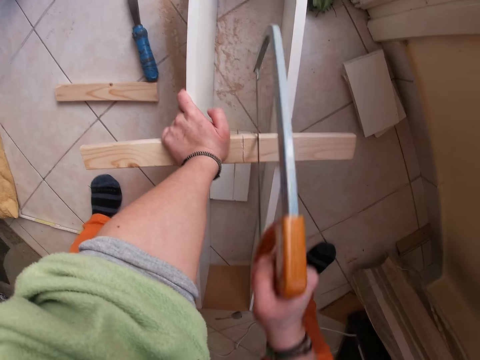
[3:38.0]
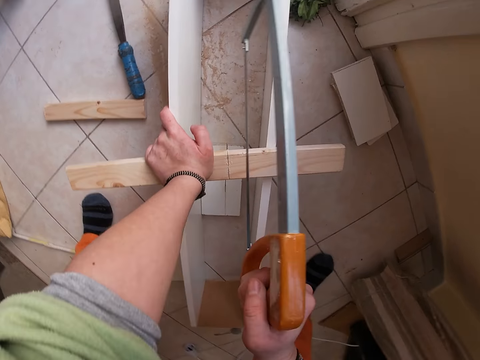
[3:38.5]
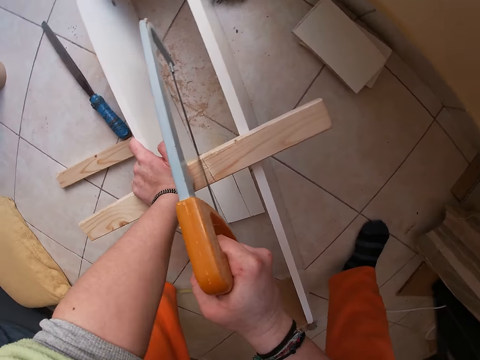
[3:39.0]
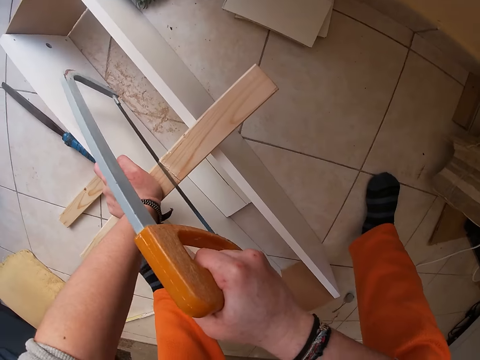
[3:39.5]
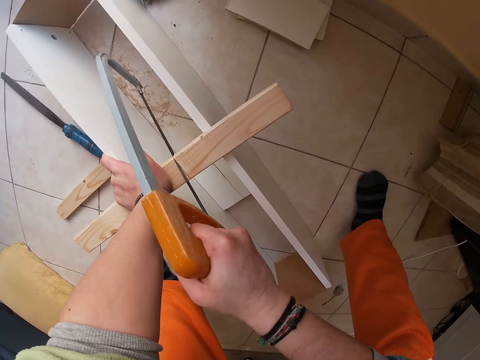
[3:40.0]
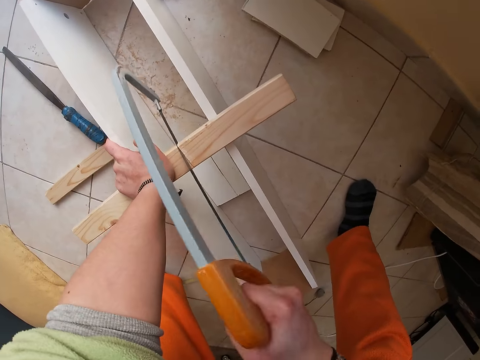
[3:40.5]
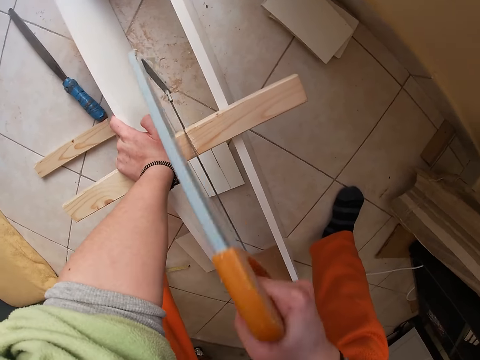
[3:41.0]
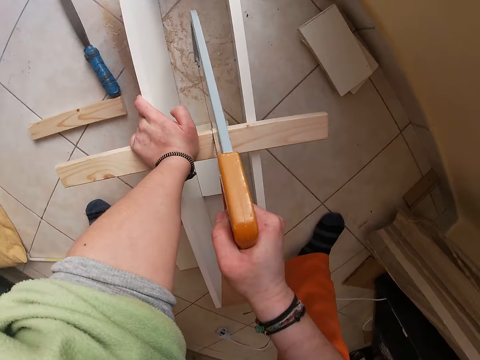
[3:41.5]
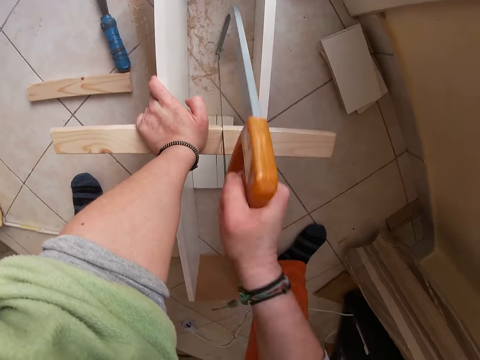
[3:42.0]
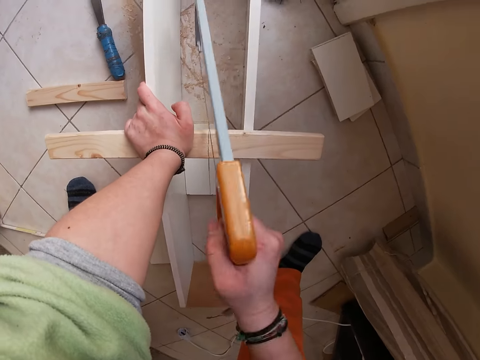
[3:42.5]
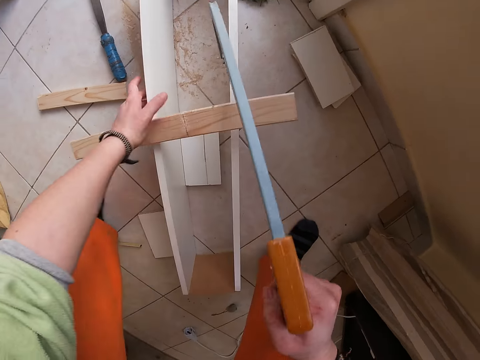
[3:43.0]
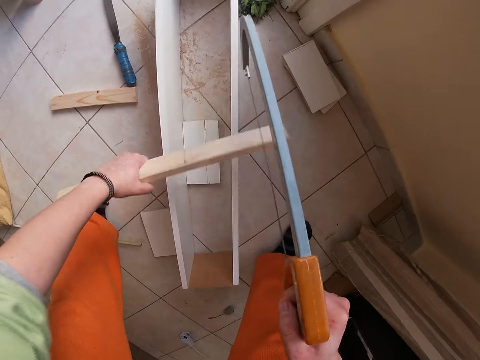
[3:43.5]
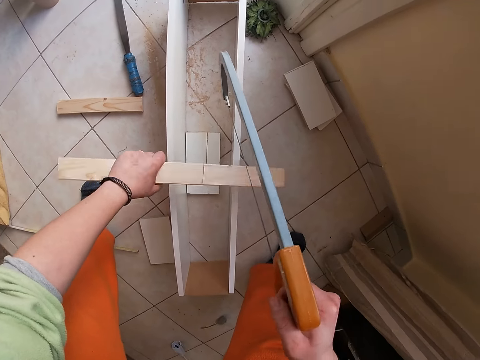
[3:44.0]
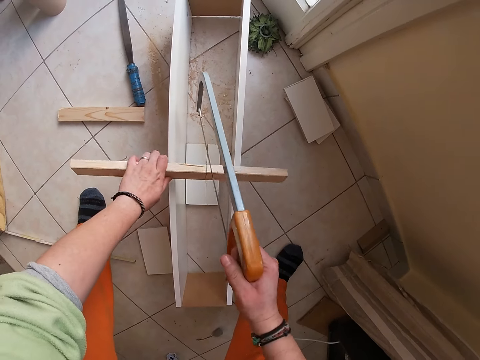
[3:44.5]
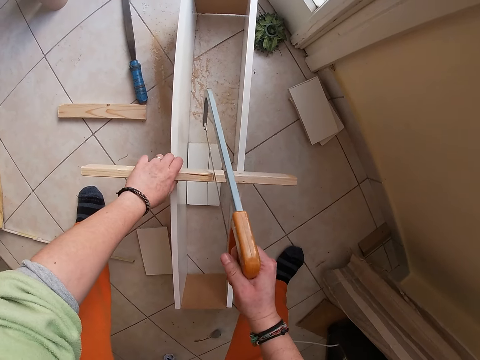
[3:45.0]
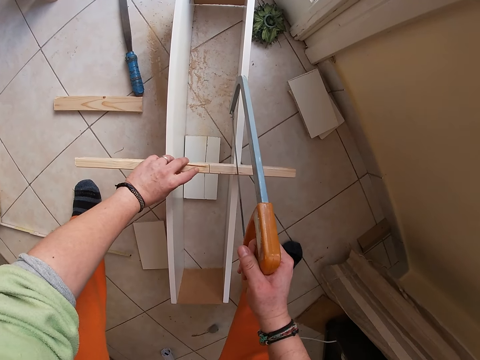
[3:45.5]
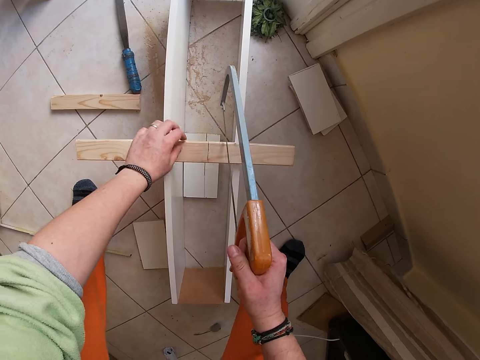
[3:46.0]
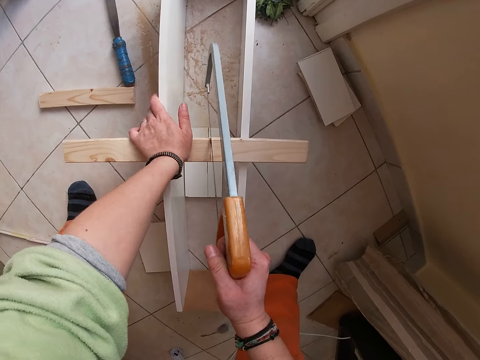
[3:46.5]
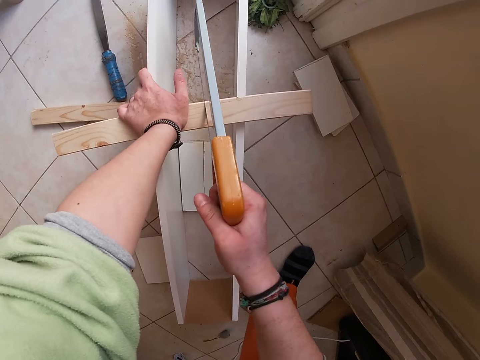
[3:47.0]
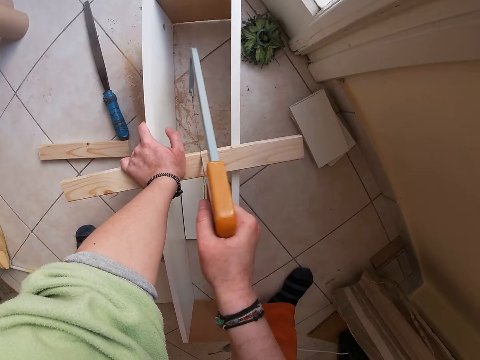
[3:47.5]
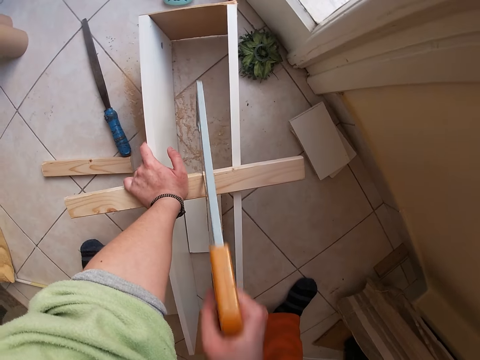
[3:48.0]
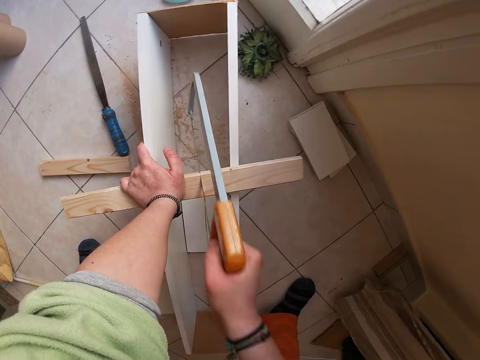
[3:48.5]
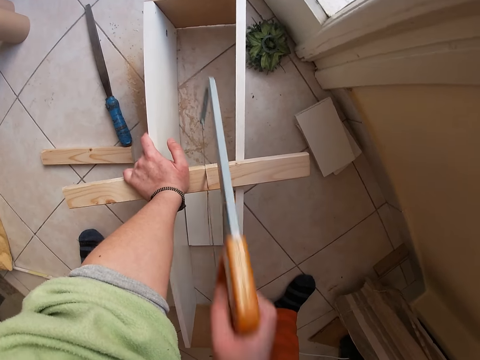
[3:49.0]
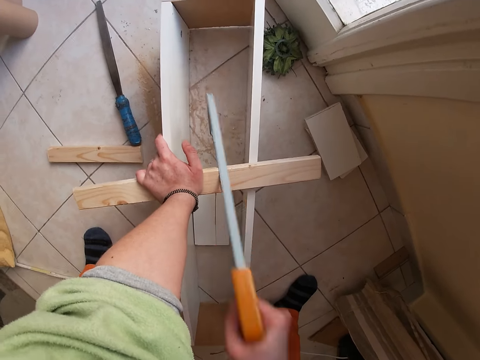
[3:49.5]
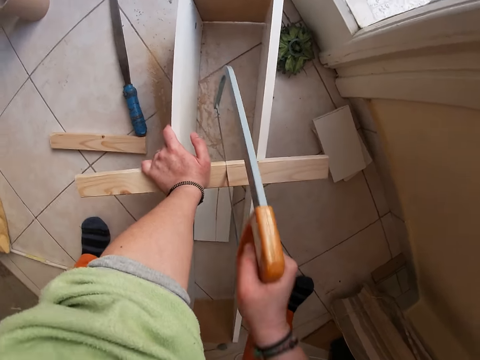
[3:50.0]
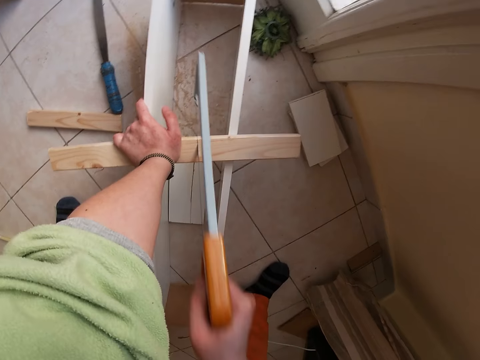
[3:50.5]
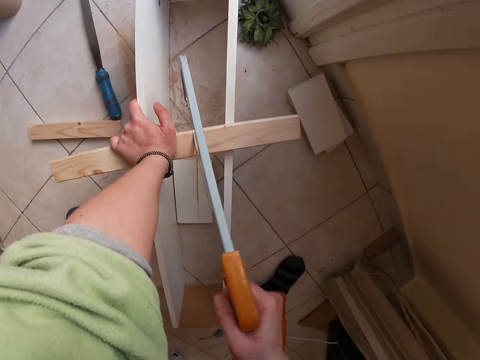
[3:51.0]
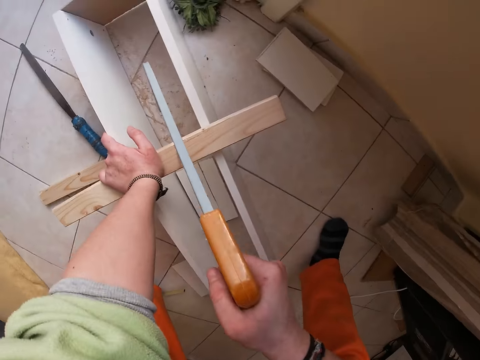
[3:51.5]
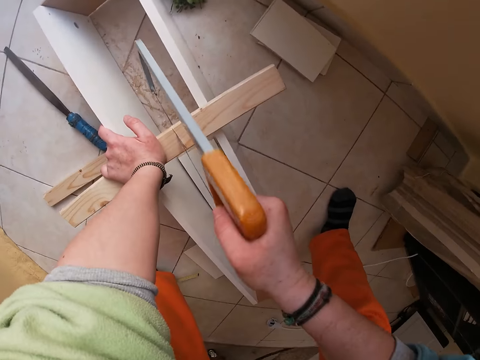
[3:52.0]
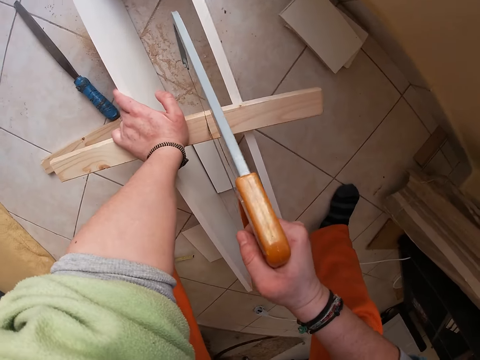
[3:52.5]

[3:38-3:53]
The camera wearer shakes the piece of wood with her left hand. She hits the wood on the other wood. She places the piece of wood on the wooden platform with her left hand. She cuts the piece of wood with the saw in her right hand.

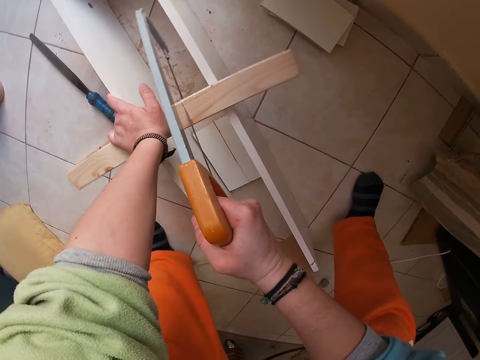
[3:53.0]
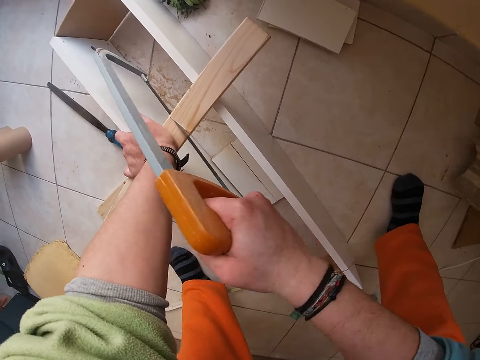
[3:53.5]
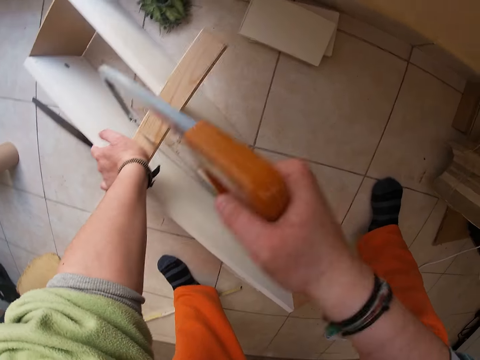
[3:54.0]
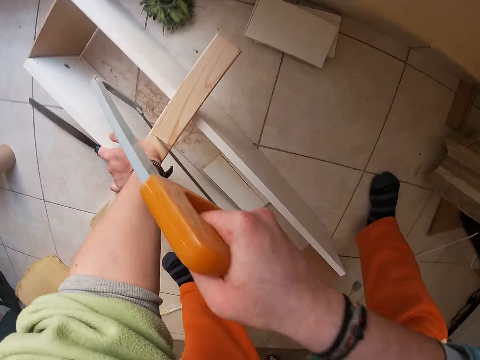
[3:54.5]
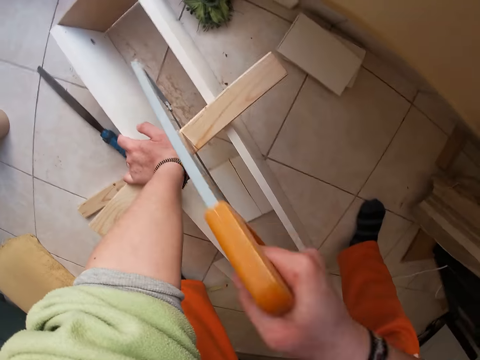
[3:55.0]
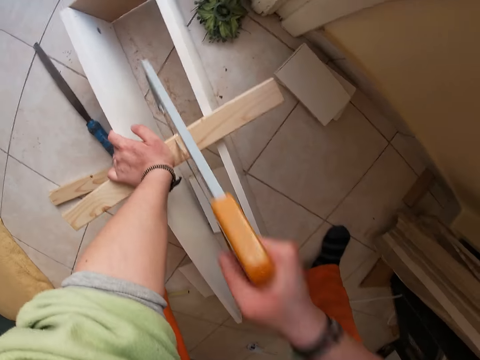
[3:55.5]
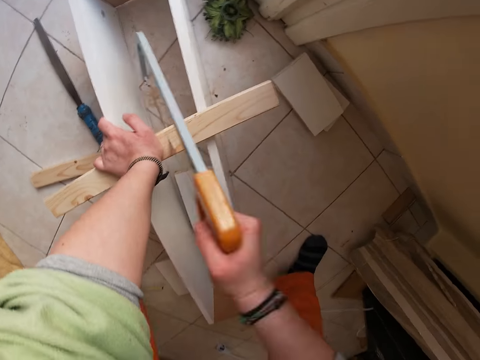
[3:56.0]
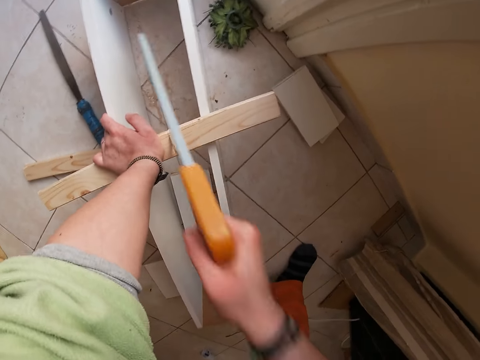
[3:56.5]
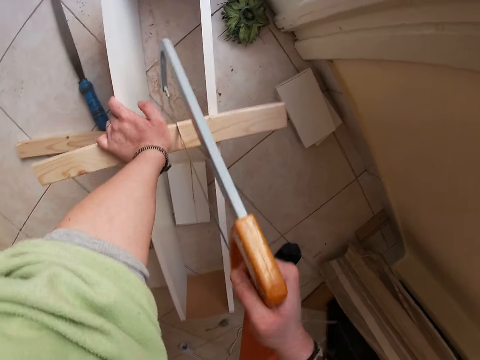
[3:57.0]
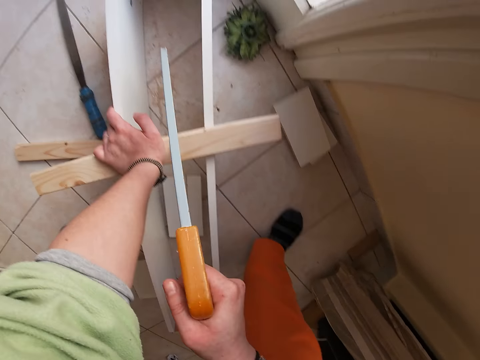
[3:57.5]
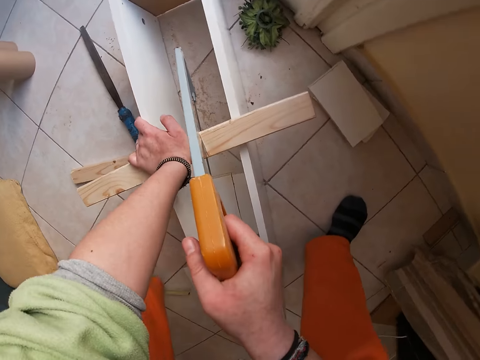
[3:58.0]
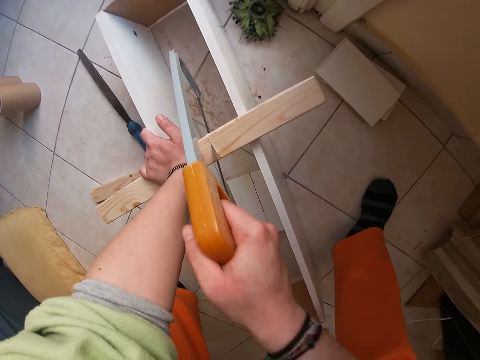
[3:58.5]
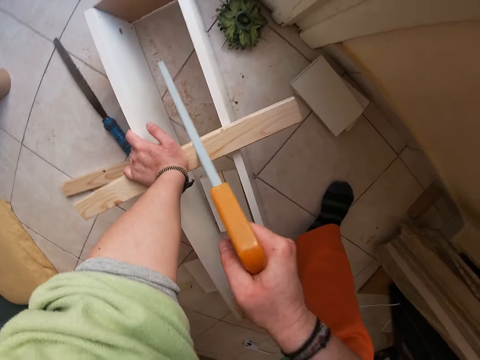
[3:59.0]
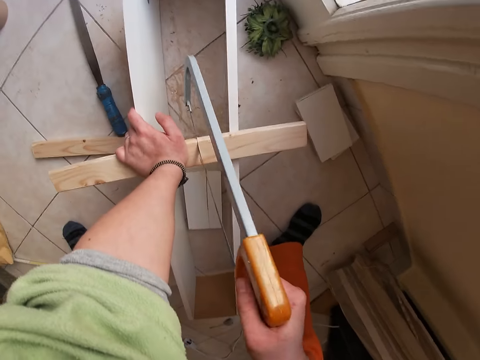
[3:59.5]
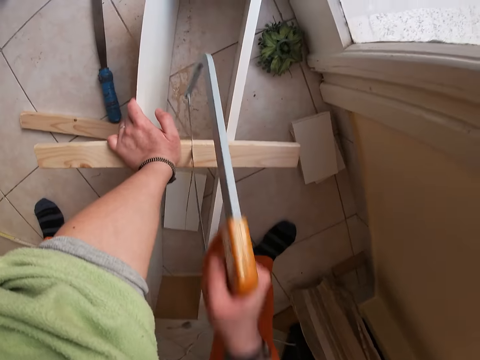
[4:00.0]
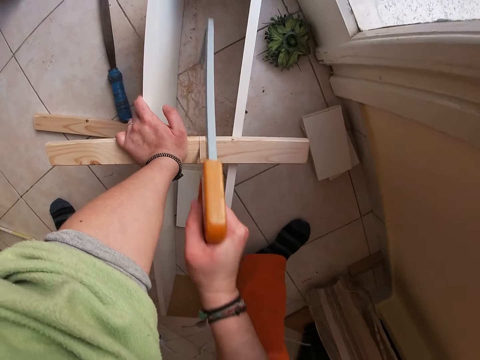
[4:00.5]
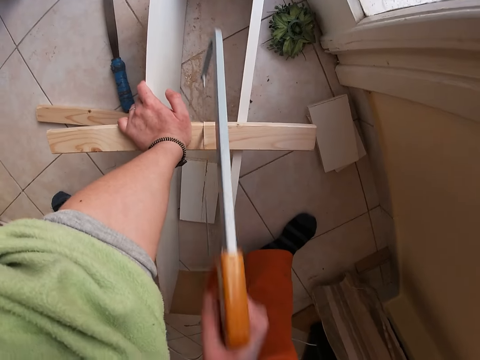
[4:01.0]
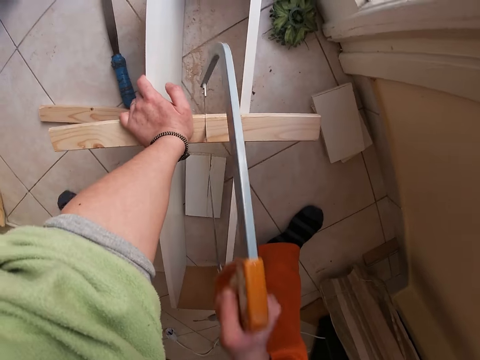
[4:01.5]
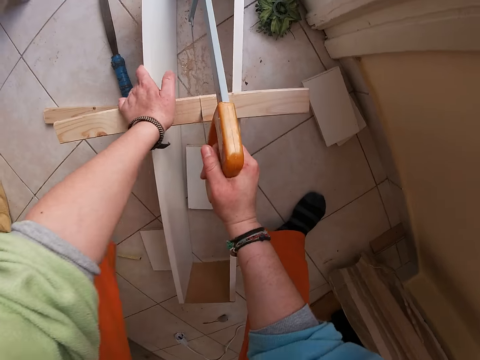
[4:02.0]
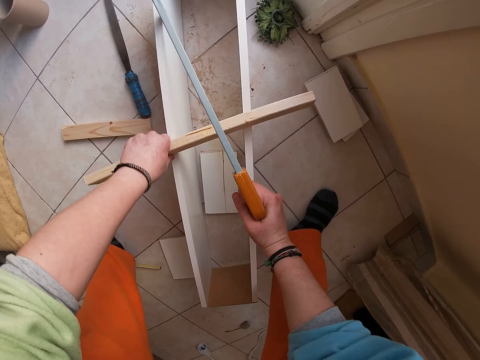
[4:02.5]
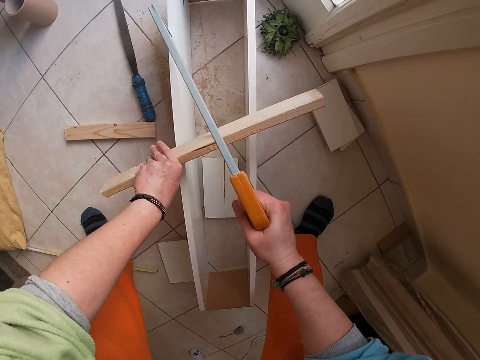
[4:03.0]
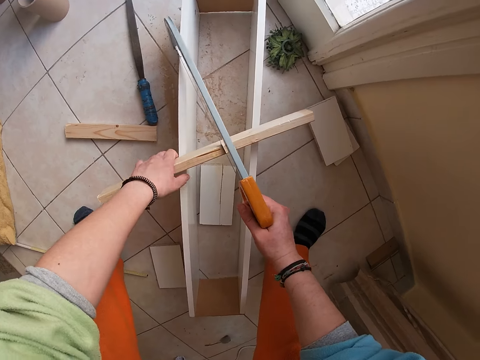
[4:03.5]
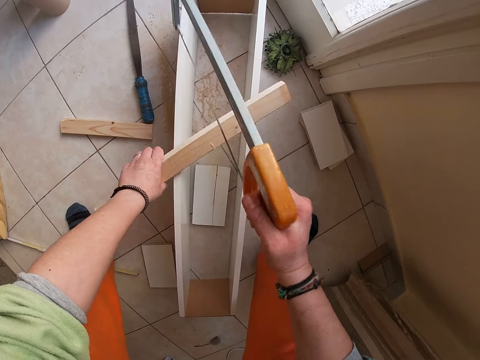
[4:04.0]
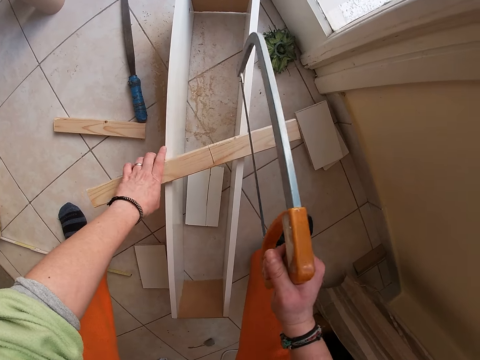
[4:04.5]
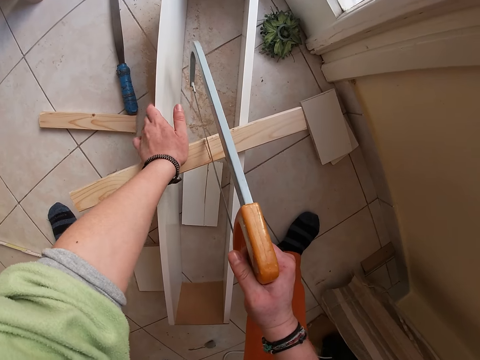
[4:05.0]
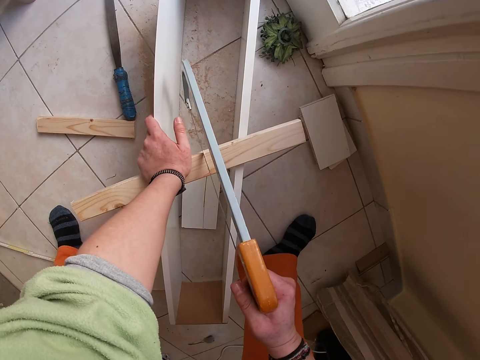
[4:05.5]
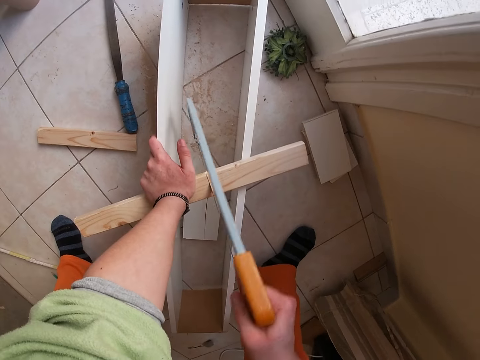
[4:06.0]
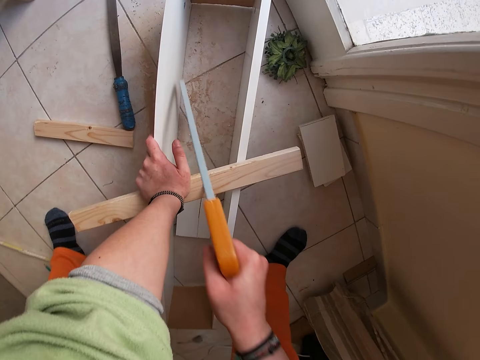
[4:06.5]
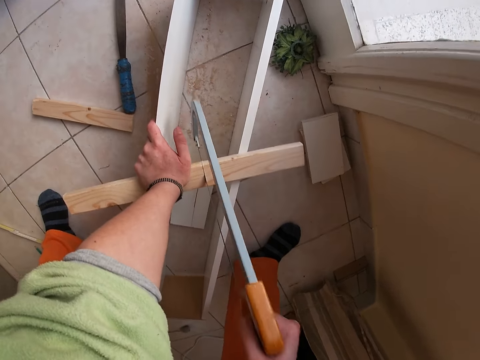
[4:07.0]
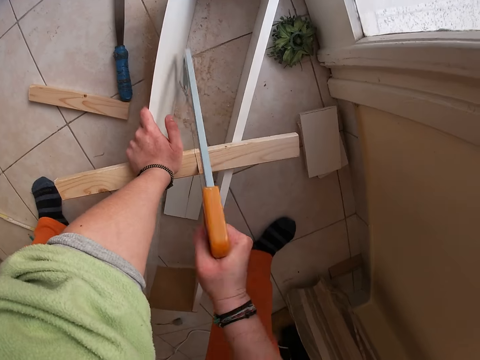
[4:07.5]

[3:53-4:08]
The camera wearer flips the piece of wood with her left hand. She cuts the piece of wood with the saw in her right hand.
